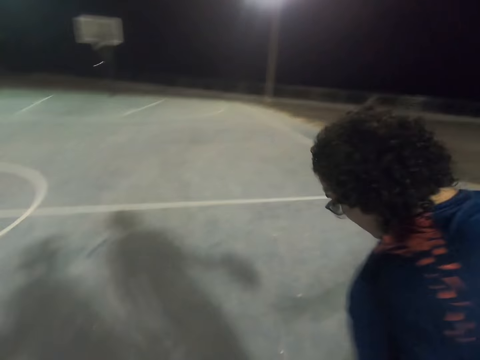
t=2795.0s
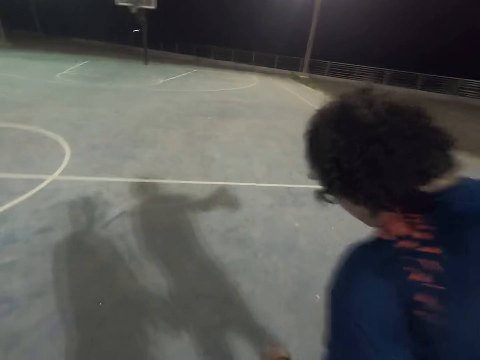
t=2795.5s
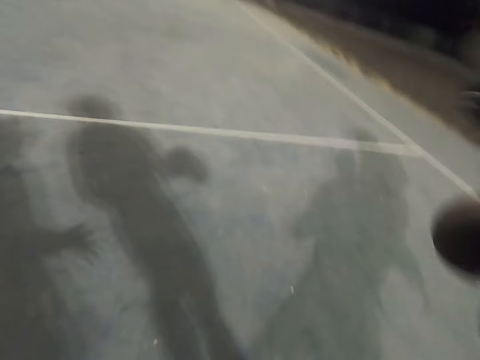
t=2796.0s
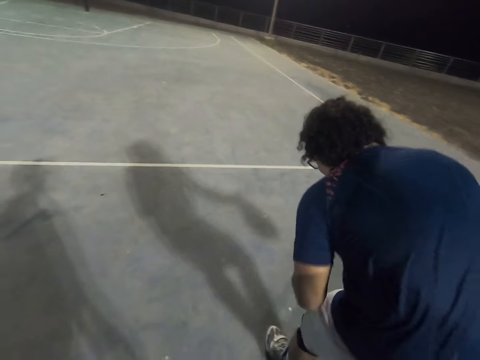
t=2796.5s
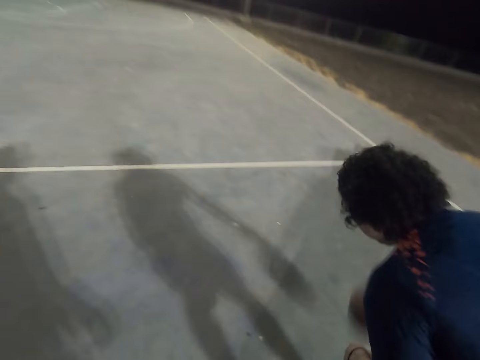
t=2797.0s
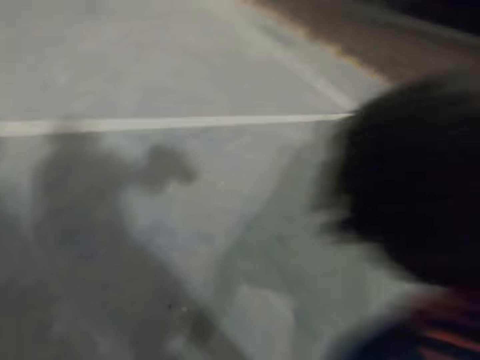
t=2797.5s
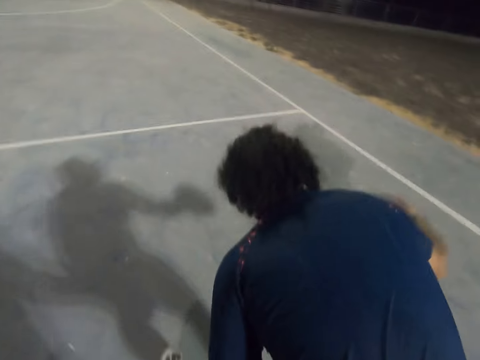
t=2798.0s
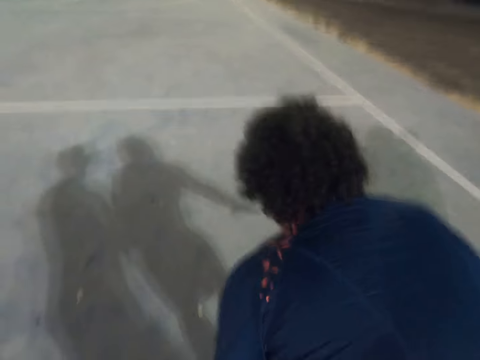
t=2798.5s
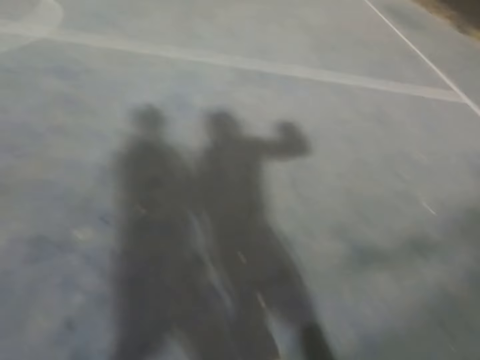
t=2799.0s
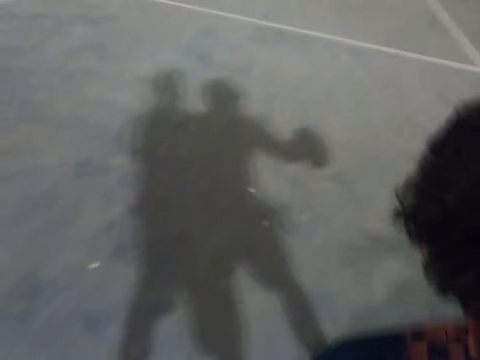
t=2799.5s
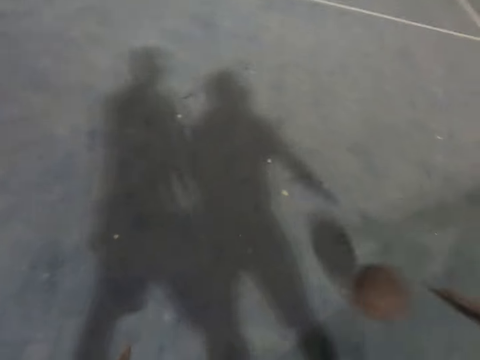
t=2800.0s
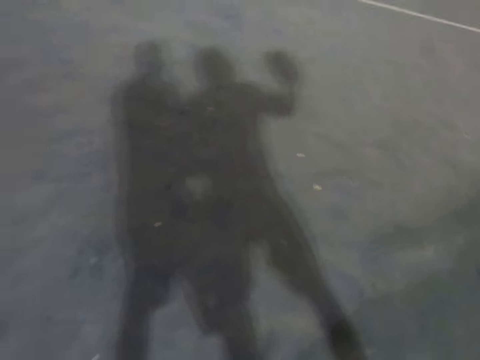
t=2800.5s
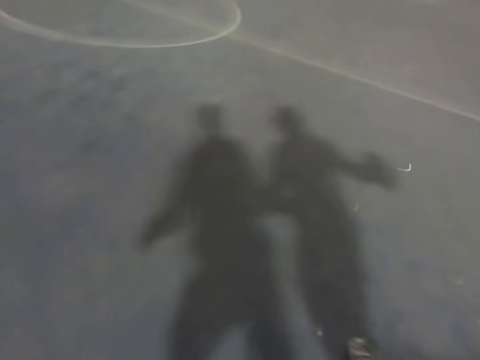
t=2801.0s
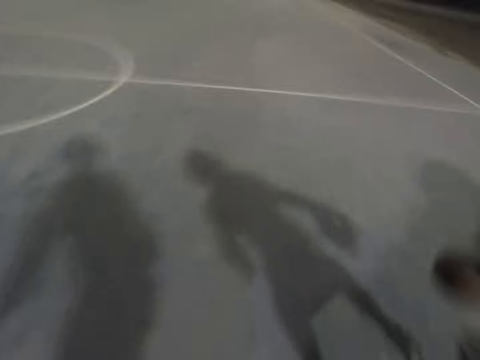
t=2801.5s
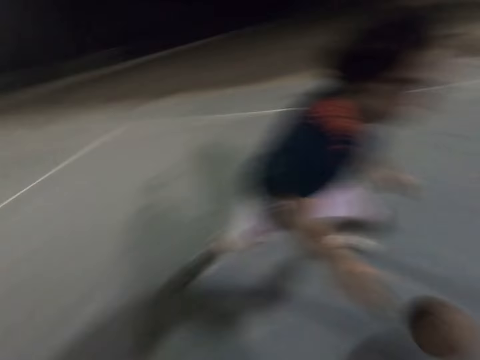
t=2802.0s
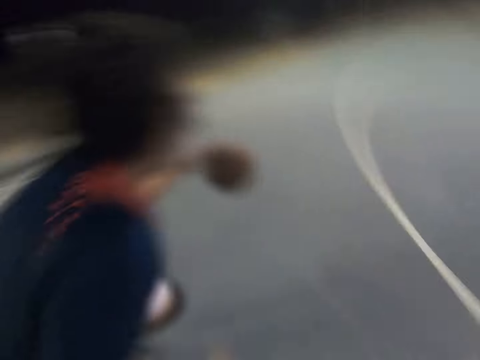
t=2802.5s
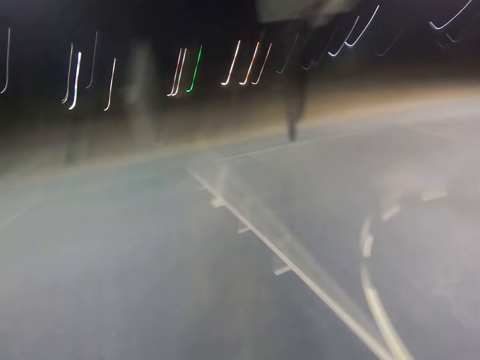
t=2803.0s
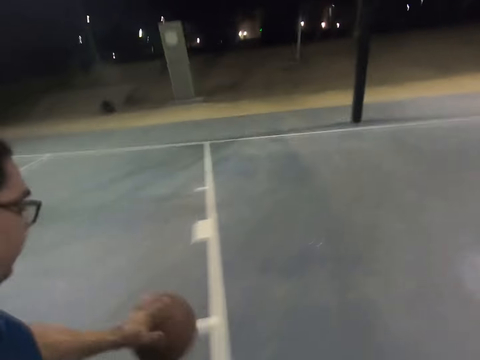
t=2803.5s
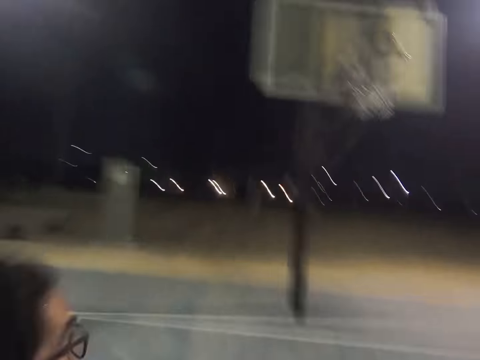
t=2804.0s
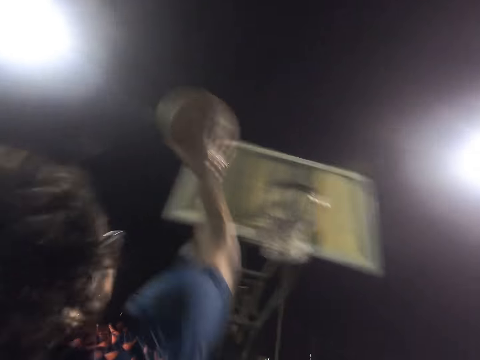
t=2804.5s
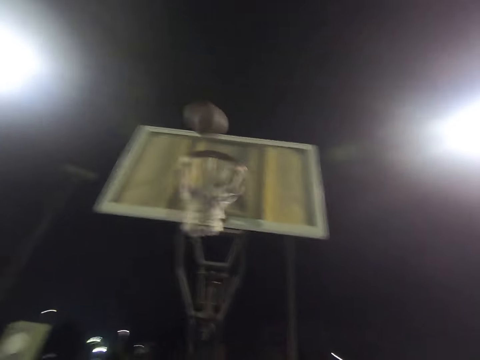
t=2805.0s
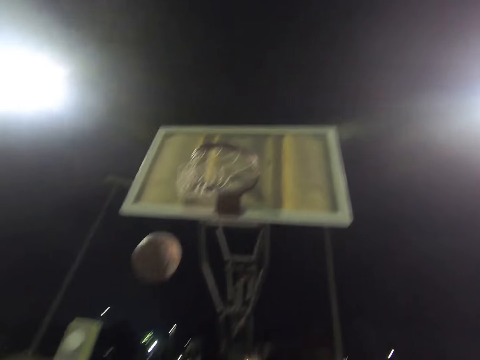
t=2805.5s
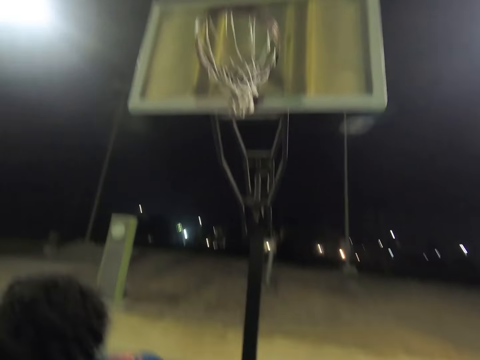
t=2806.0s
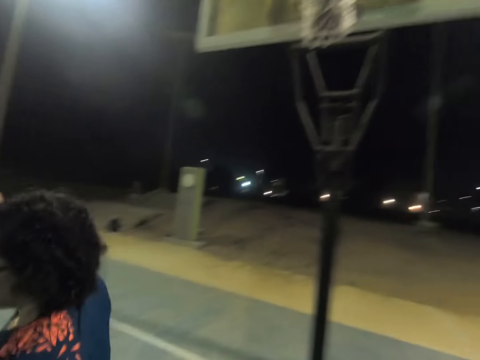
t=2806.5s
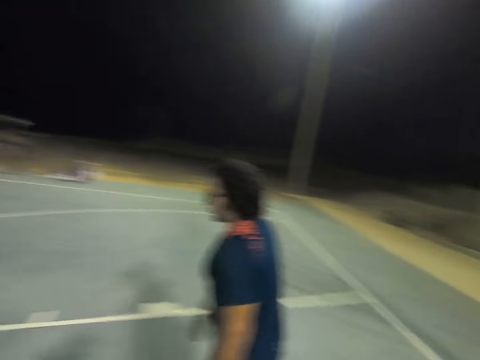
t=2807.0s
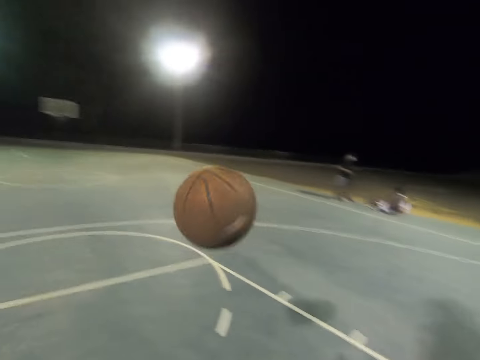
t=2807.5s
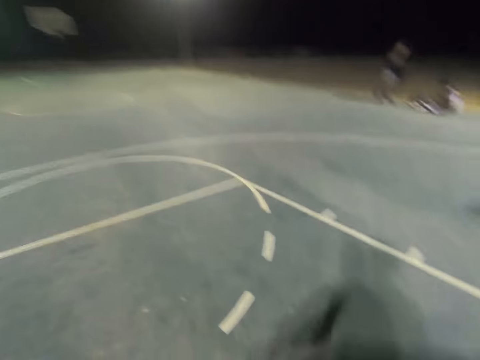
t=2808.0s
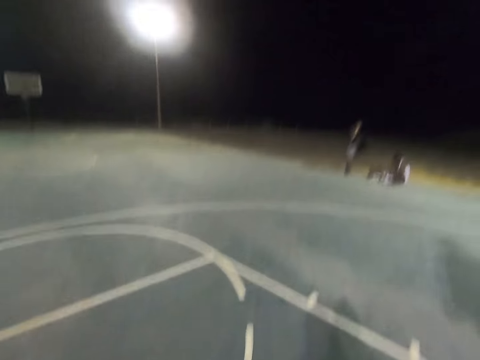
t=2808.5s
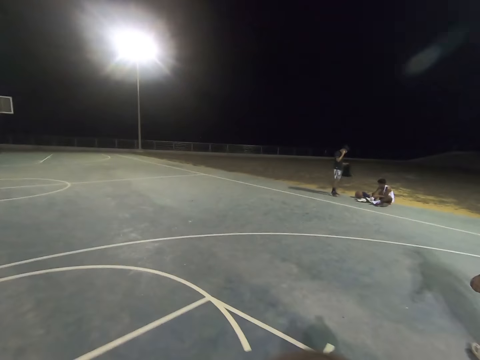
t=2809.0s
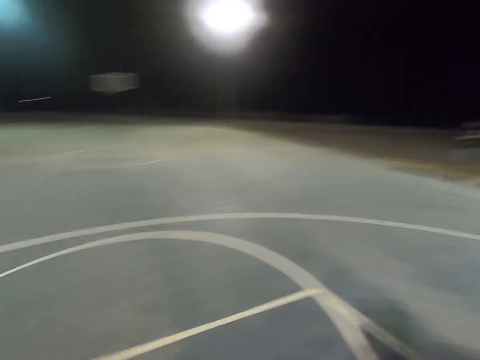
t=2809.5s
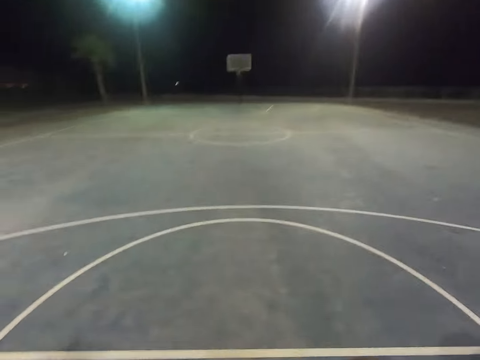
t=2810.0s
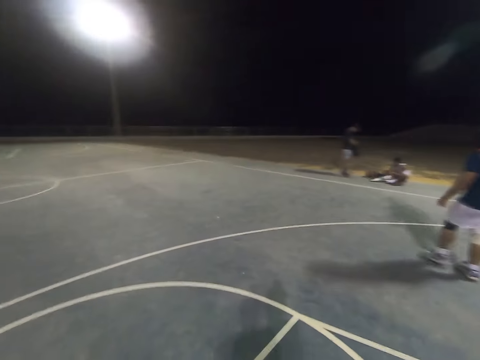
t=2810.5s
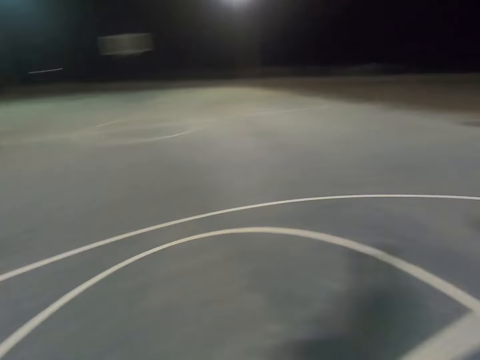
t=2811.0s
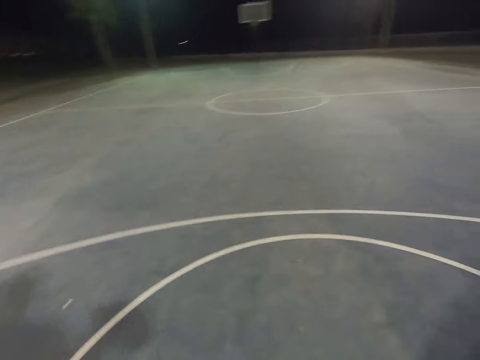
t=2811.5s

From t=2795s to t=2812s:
The camera wearer defends the ball. A man throws the ball into the basket. The man walks towards two other men. The camera wearer takes the ball and dribbles the ball.

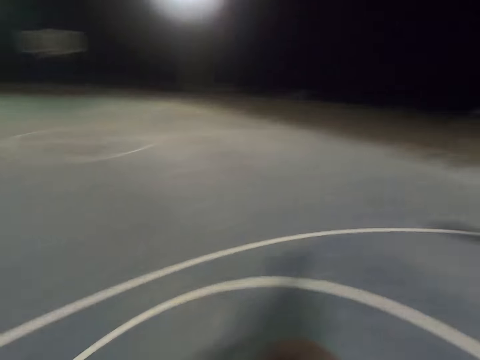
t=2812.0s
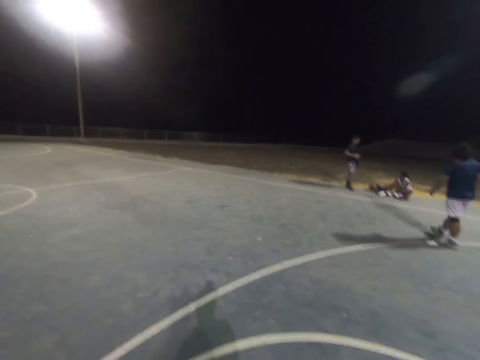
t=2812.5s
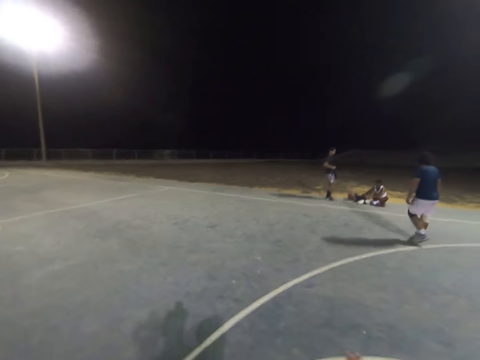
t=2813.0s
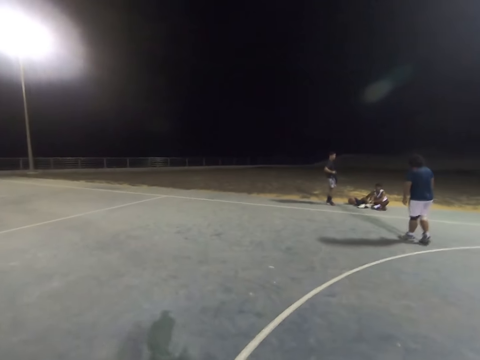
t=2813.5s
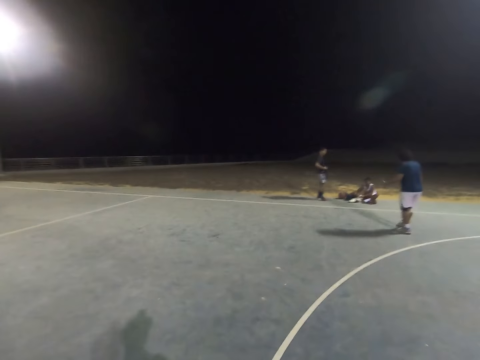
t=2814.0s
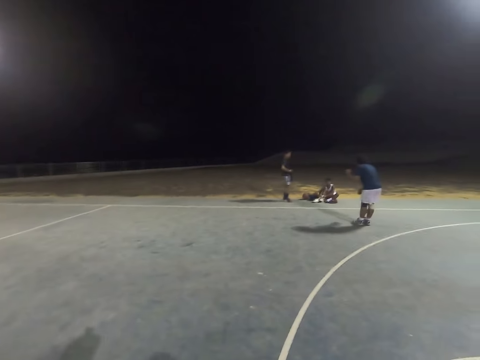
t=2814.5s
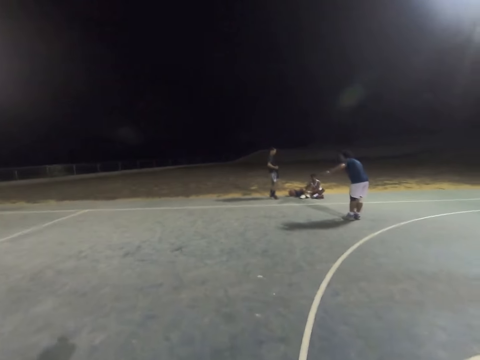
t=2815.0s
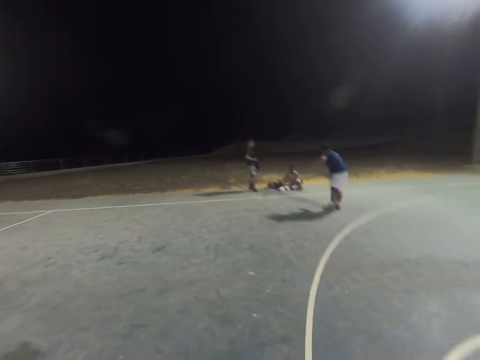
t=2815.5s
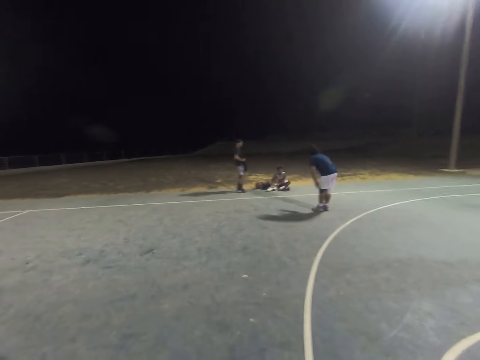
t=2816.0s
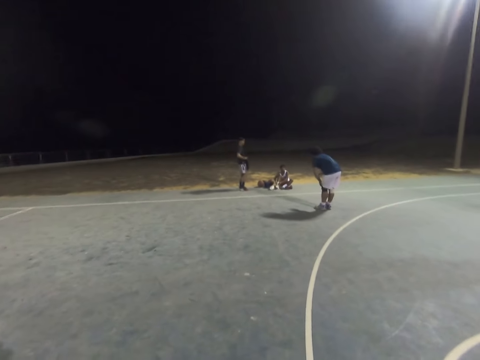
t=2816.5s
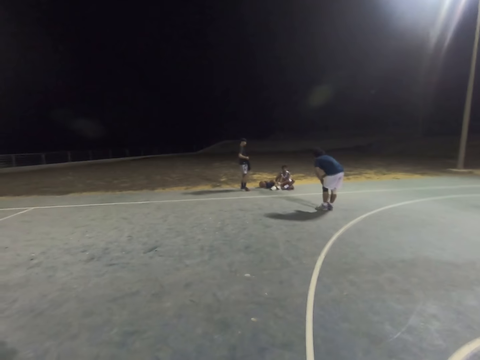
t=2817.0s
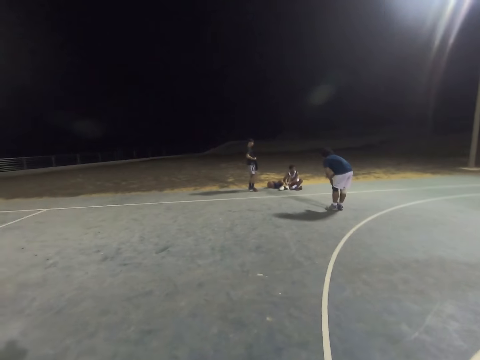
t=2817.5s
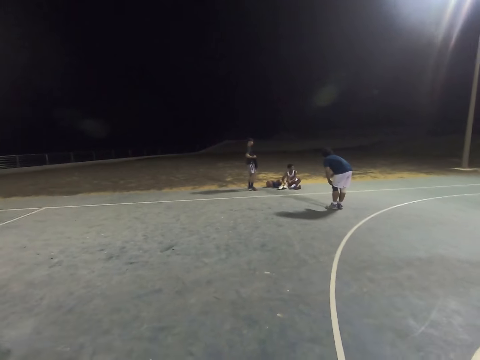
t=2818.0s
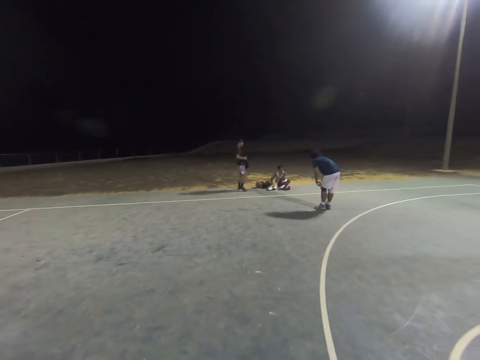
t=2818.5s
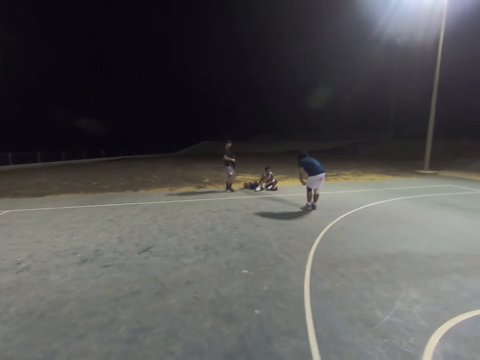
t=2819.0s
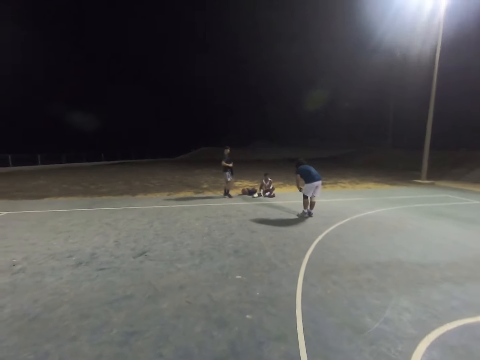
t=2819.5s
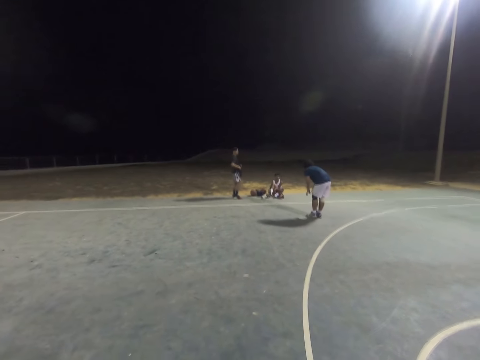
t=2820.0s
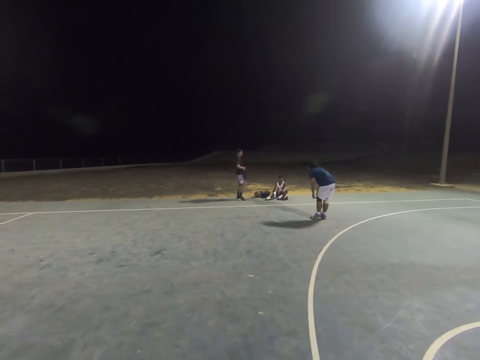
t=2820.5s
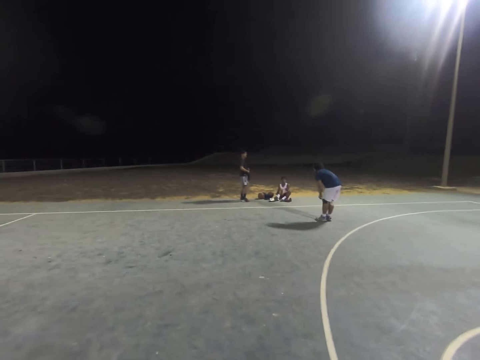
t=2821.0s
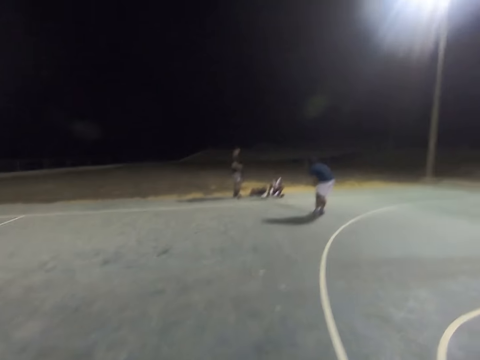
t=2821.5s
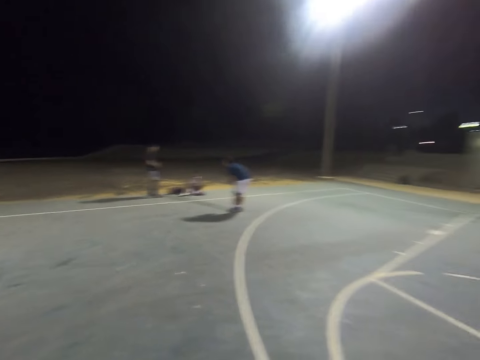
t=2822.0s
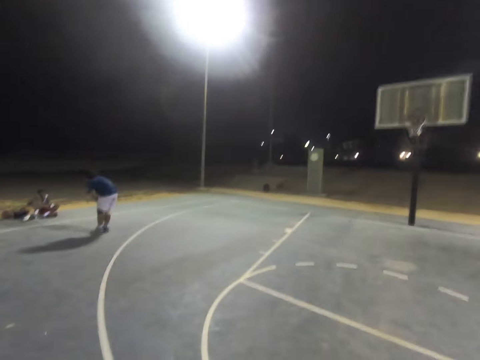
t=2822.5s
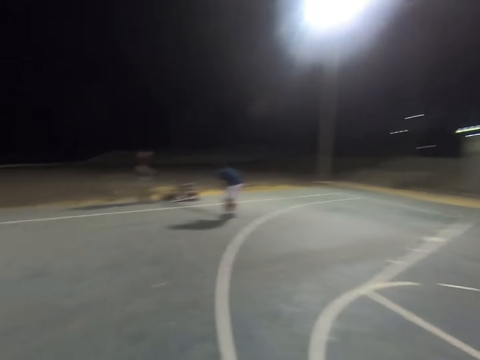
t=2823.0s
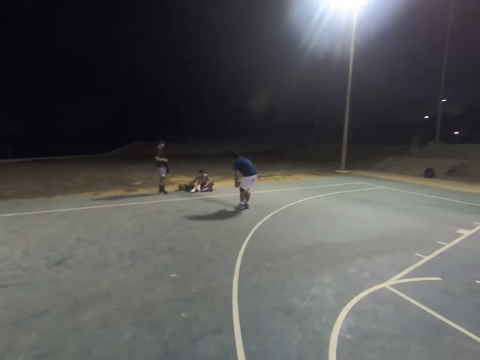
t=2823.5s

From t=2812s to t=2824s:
The camera wearer dribbles the ball. A man interacts with two other men. The man talks to one of the men, and talks to the other man.
